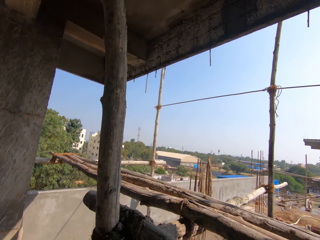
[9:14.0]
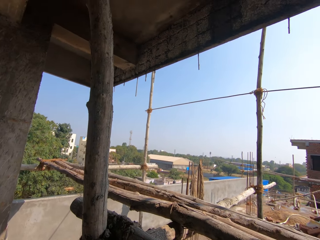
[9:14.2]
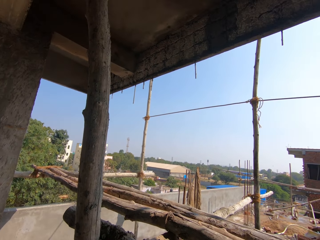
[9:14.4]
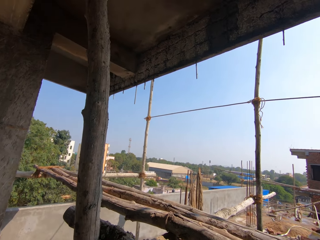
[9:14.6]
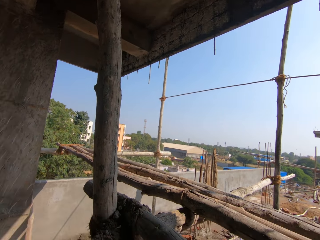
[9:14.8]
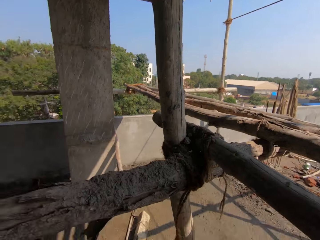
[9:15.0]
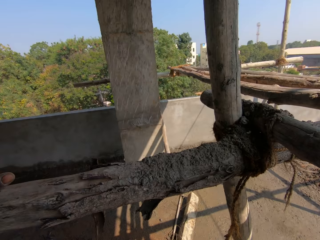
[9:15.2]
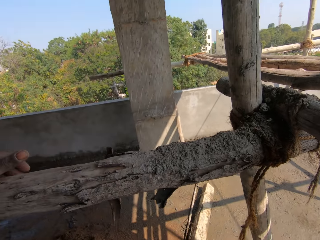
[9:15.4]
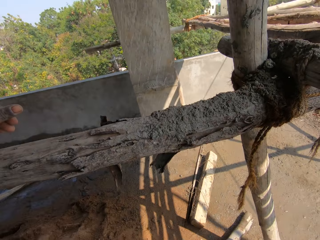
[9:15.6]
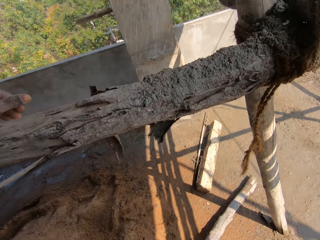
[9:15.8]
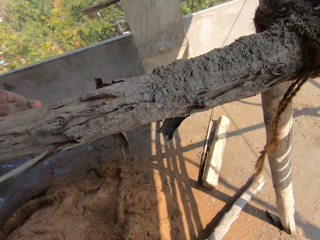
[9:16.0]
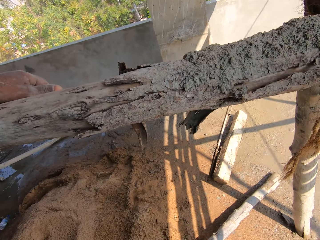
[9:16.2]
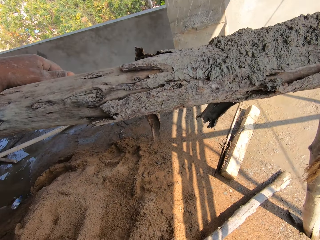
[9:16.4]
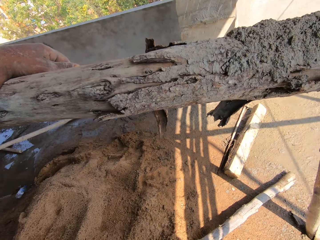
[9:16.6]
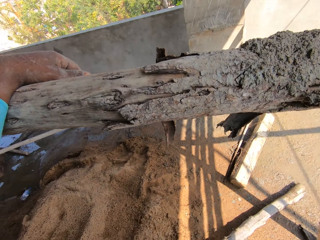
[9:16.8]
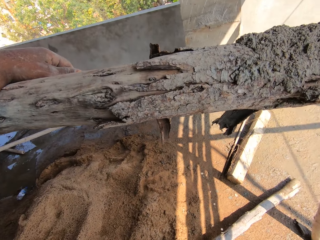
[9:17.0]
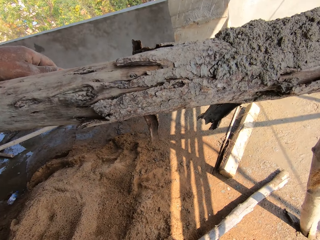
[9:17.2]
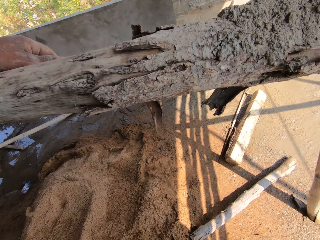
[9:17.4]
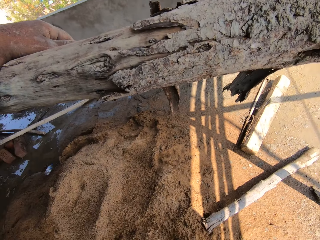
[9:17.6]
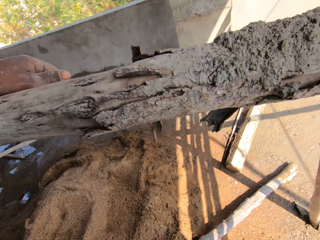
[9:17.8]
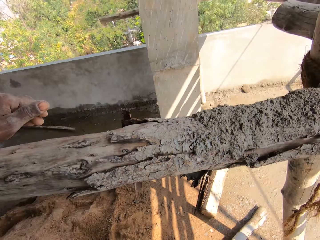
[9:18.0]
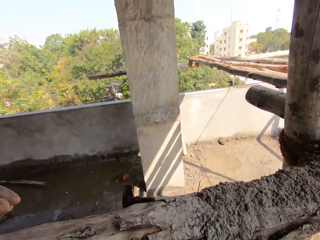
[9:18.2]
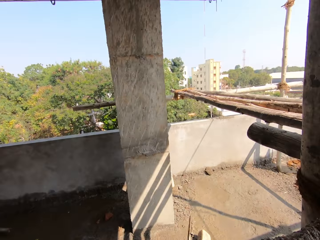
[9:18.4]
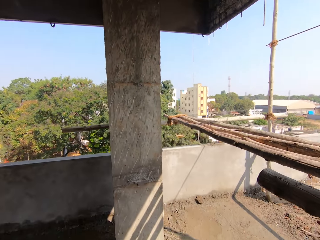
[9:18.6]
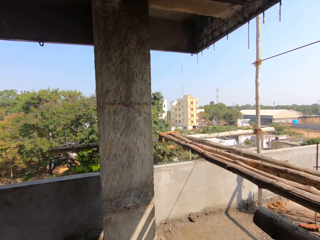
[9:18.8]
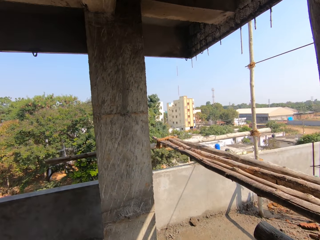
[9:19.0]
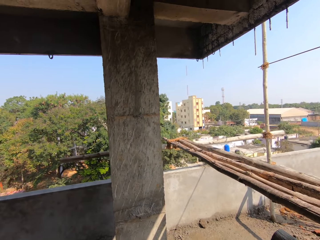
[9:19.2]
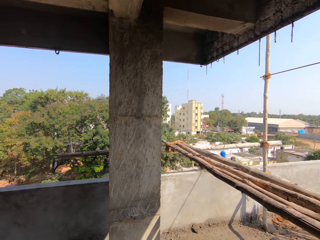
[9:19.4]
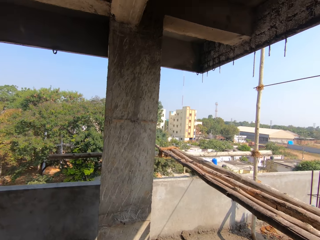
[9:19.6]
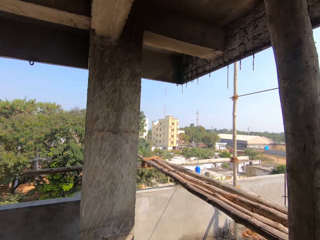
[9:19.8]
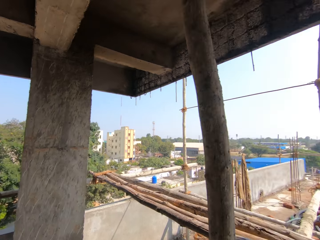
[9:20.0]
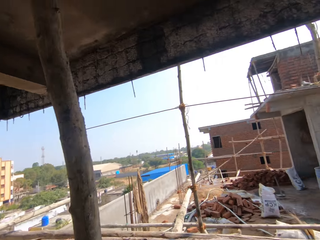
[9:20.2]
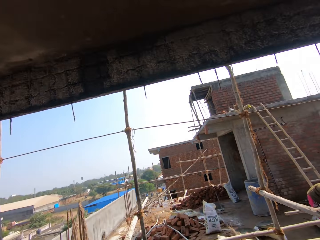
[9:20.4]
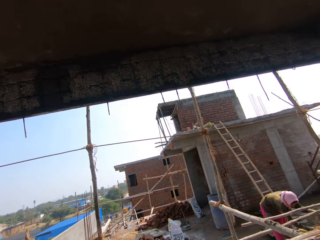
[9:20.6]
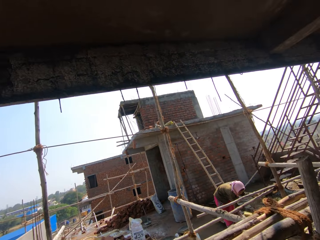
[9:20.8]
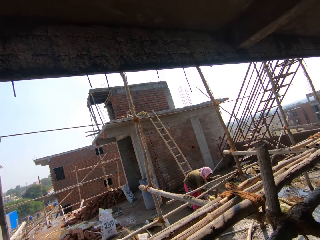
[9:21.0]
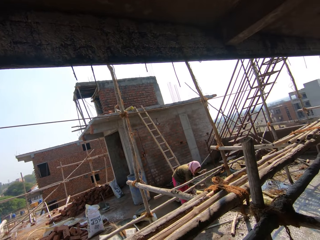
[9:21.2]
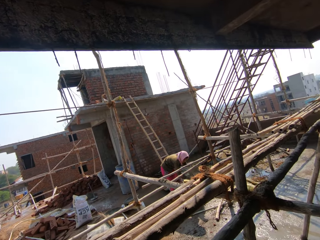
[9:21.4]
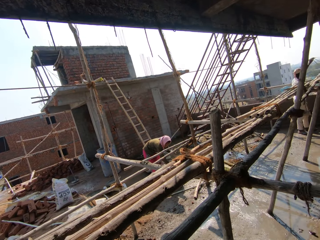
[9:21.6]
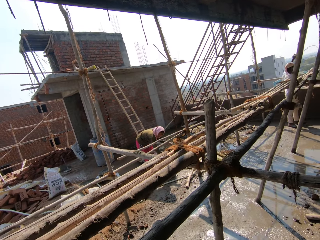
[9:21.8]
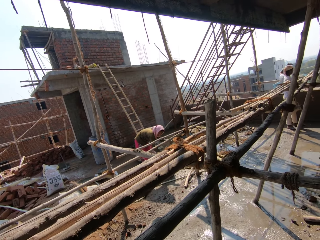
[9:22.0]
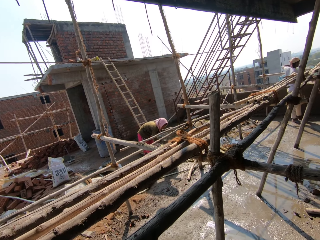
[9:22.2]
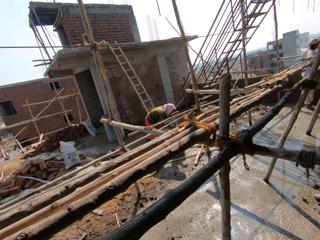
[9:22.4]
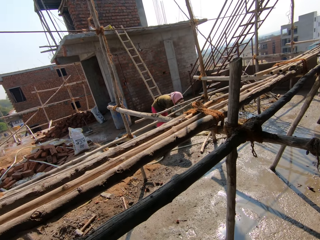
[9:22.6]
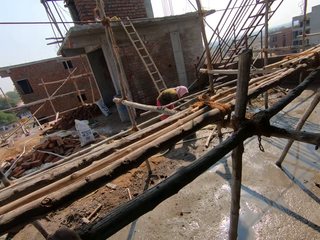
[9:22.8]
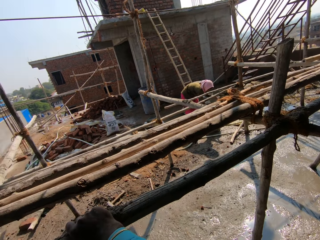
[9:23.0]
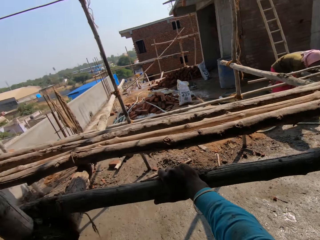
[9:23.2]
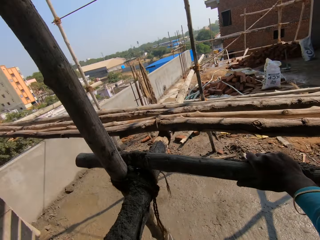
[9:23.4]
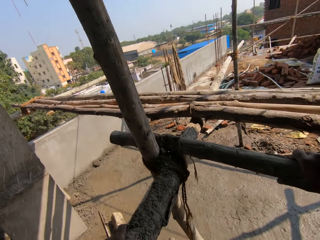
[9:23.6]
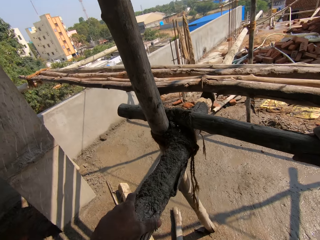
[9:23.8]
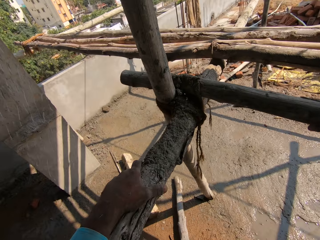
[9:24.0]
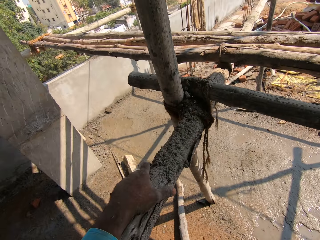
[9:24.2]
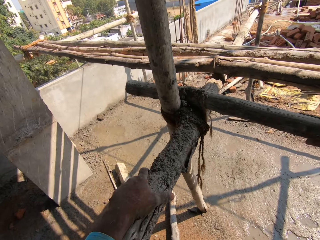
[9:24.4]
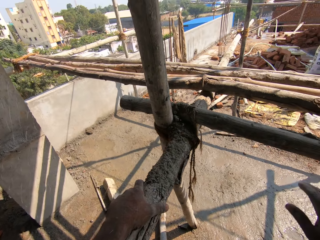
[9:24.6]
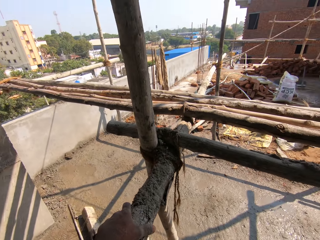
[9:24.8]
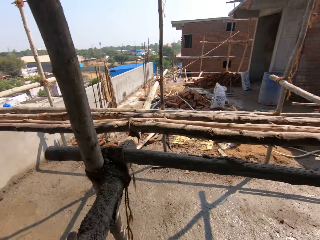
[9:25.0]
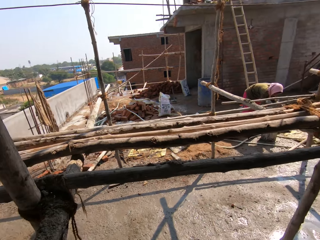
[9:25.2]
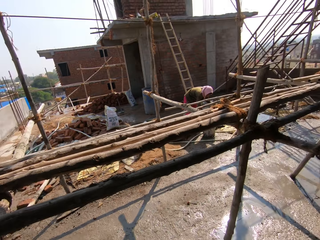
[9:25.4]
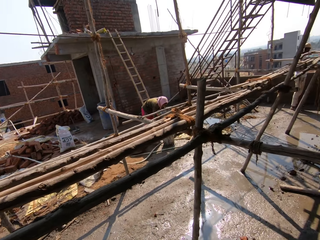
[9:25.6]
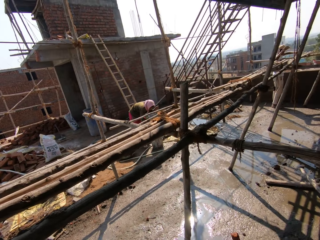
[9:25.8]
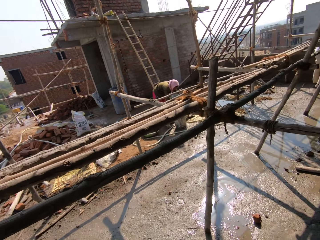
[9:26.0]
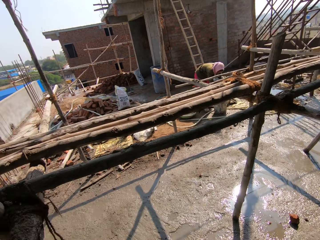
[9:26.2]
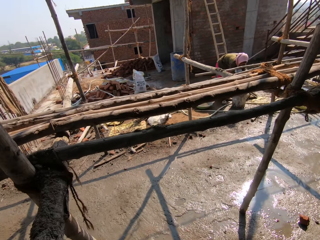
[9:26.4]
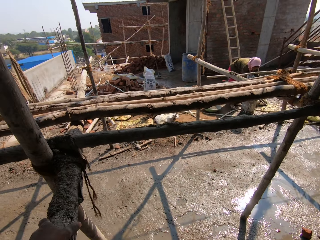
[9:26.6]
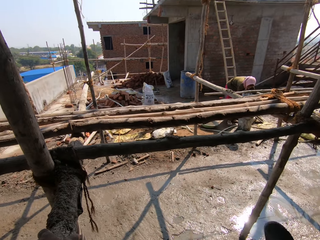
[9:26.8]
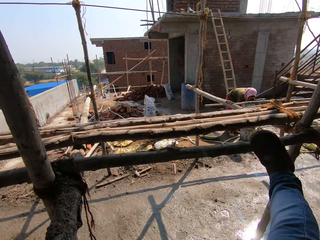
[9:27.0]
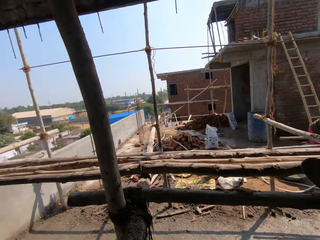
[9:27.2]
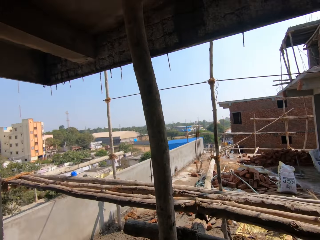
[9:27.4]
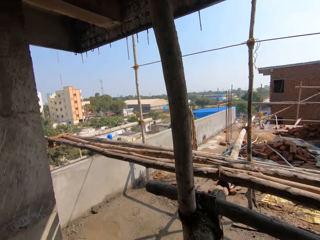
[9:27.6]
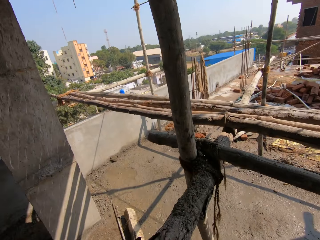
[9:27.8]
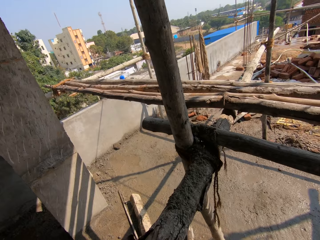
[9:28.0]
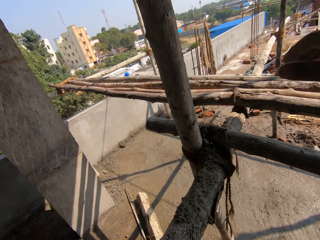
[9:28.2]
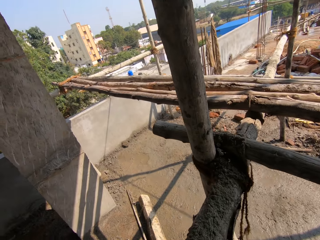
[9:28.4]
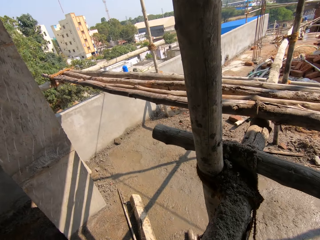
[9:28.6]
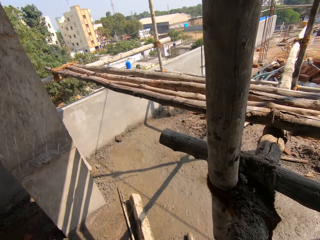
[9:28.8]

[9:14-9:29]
The camera wearer clears their throat. They hold on wood. They spit. They look around. They climb up. They release the wood. They look around. They step on the wood.

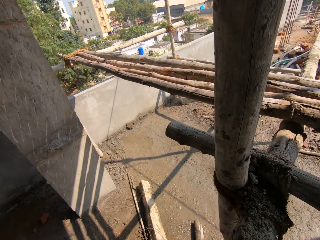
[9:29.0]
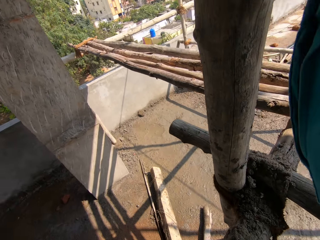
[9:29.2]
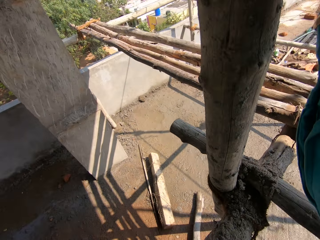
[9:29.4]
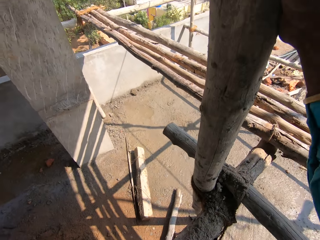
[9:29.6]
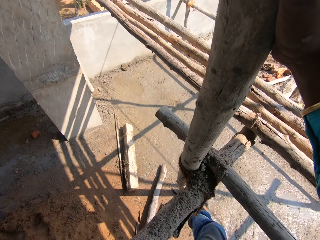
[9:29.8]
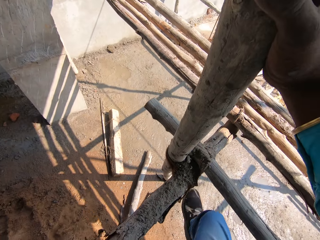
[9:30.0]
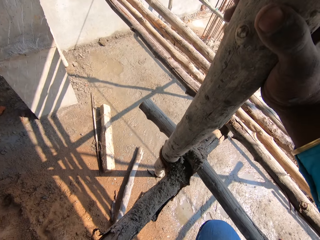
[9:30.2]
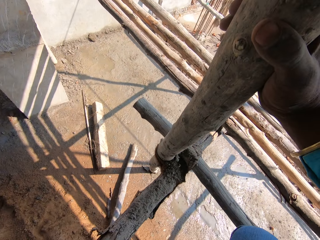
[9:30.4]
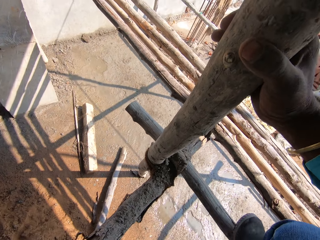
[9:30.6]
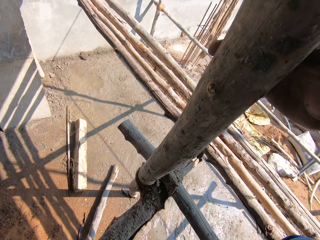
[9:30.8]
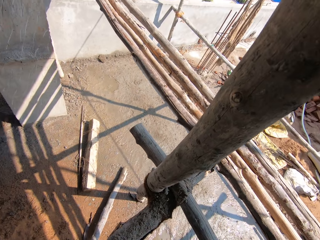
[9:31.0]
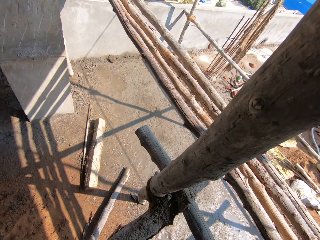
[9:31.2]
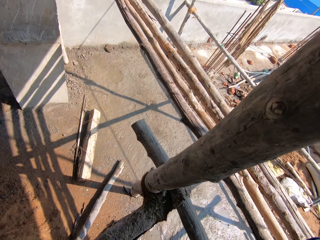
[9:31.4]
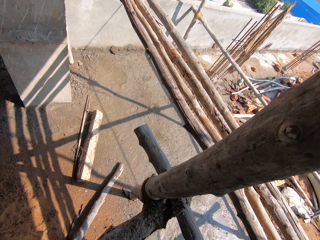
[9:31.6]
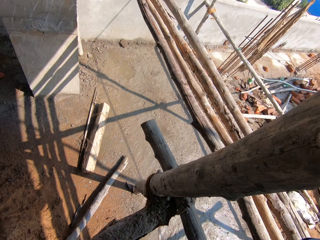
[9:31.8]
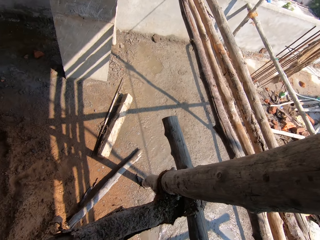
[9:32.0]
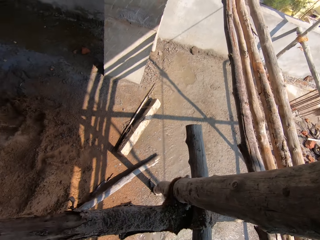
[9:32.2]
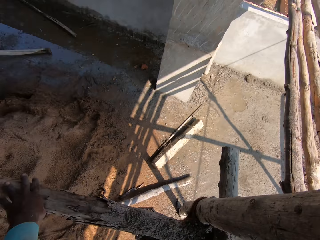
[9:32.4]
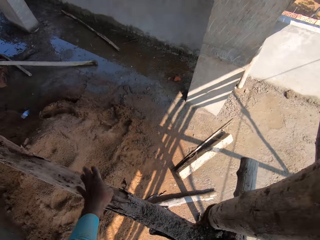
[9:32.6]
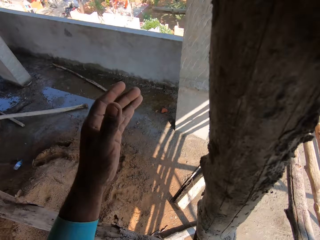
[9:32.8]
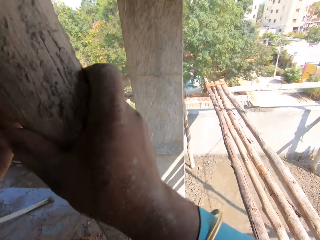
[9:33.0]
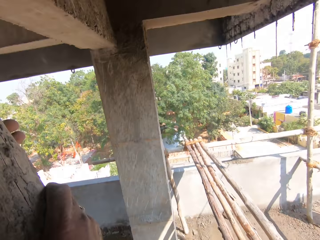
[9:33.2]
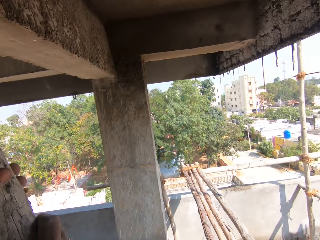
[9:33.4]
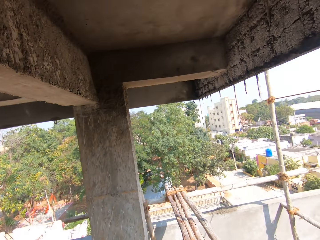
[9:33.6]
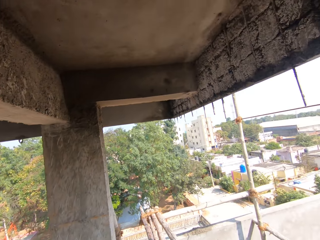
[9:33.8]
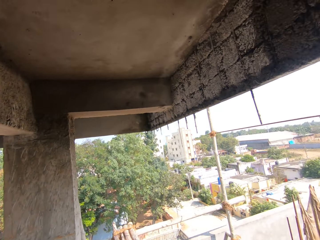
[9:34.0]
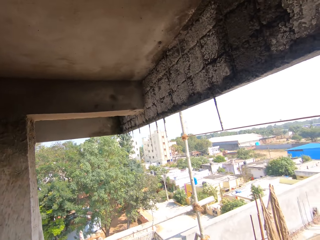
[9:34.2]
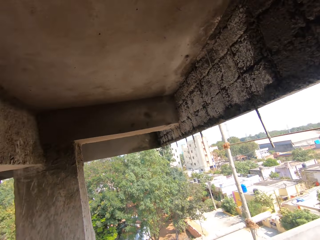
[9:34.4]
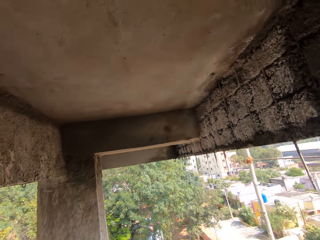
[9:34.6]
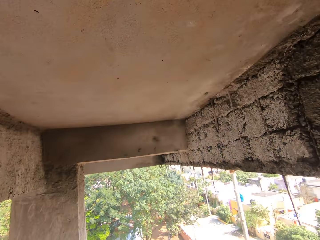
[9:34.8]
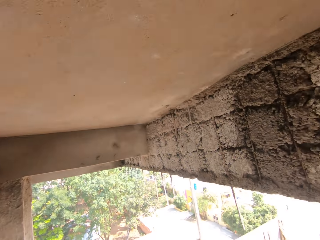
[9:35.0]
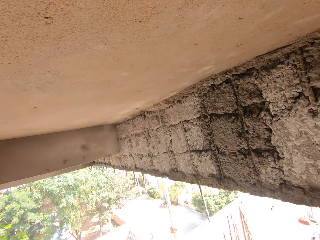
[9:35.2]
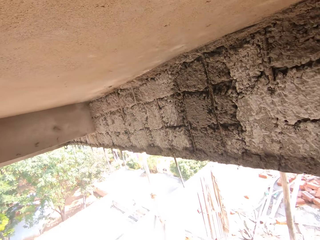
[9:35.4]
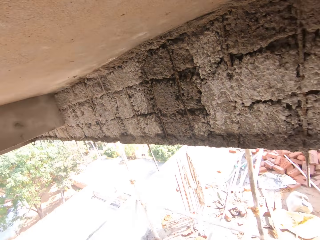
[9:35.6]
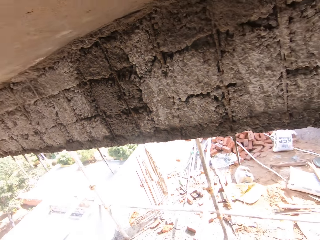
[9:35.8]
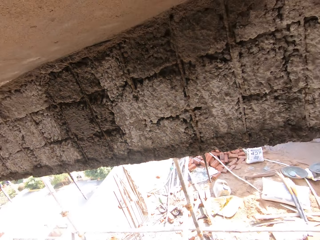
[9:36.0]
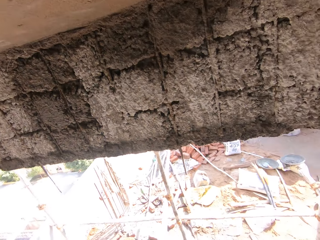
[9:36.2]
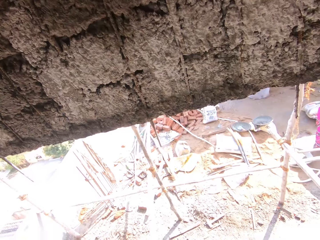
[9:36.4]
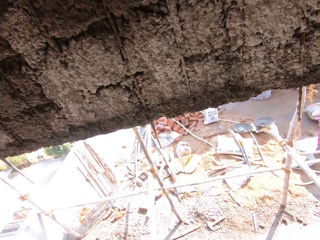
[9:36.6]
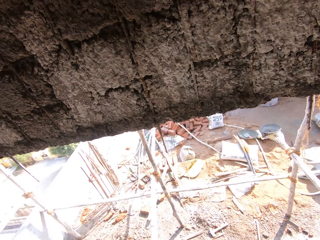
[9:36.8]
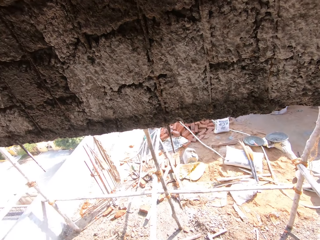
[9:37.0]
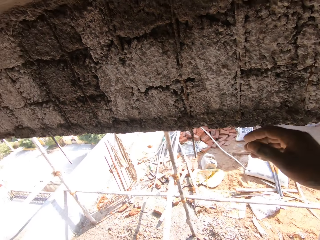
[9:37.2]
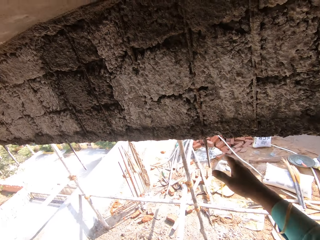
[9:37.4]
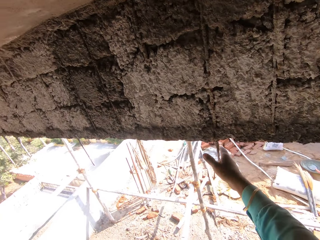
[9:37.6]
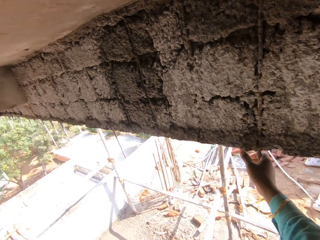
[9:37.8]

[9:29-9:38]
The camera wearer raises a hand. They hold on wood. They release the wood. They hold on the wood. They look around.
